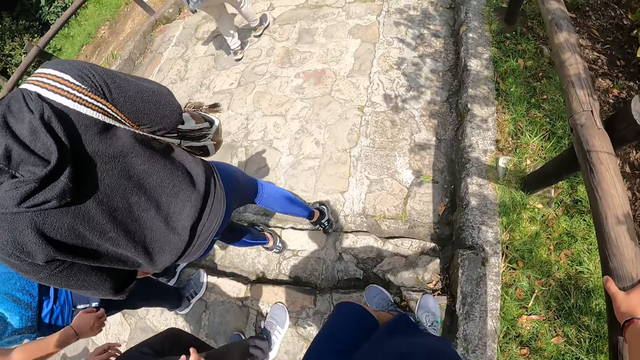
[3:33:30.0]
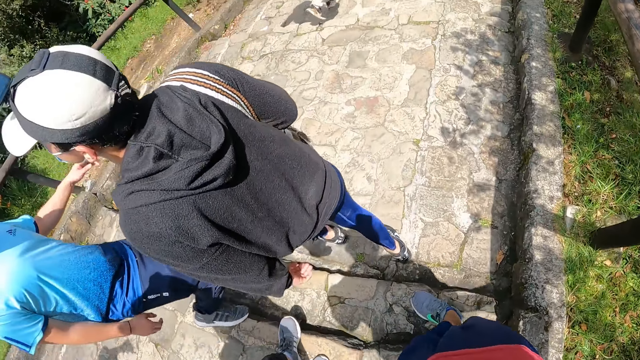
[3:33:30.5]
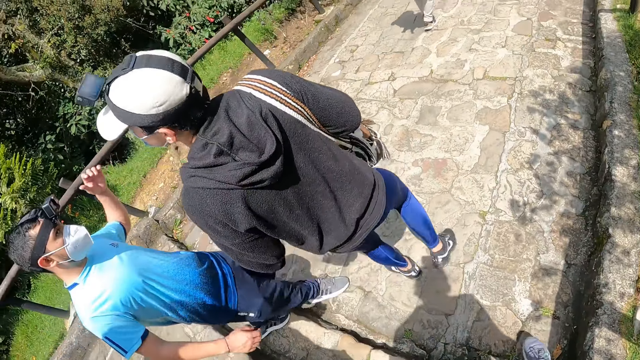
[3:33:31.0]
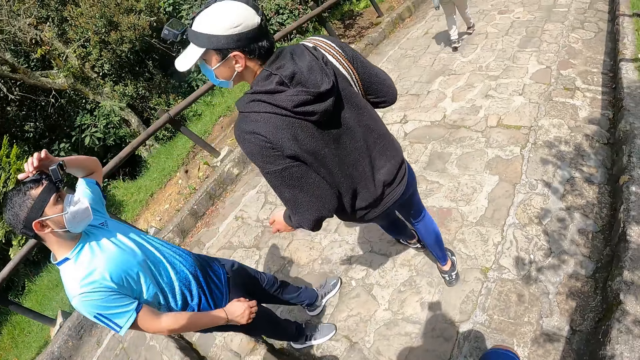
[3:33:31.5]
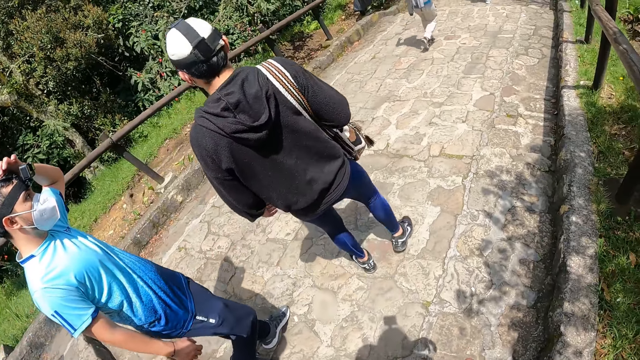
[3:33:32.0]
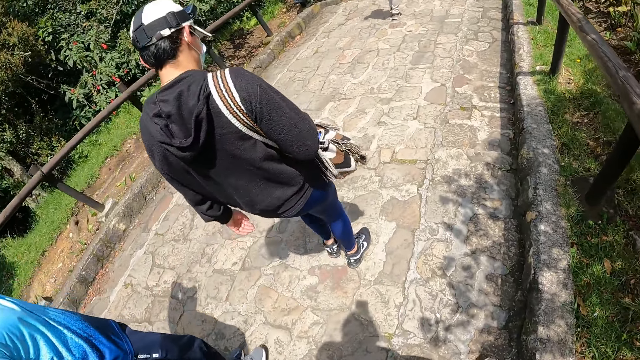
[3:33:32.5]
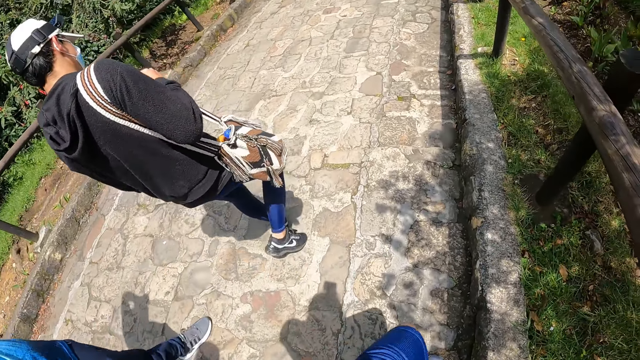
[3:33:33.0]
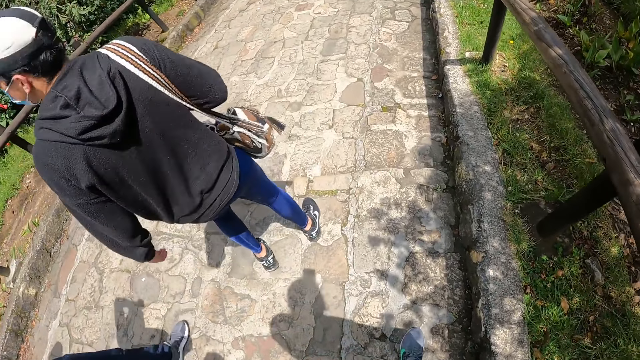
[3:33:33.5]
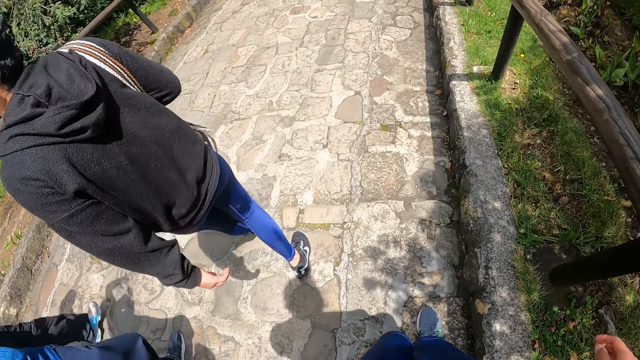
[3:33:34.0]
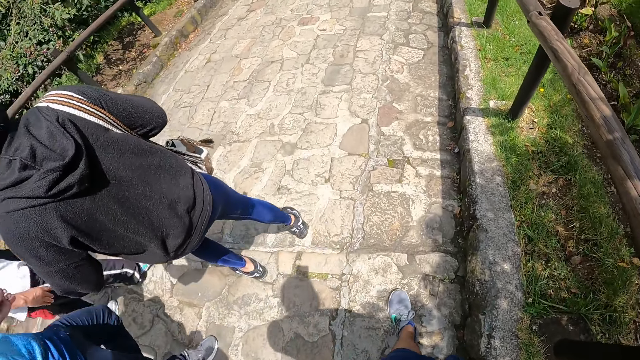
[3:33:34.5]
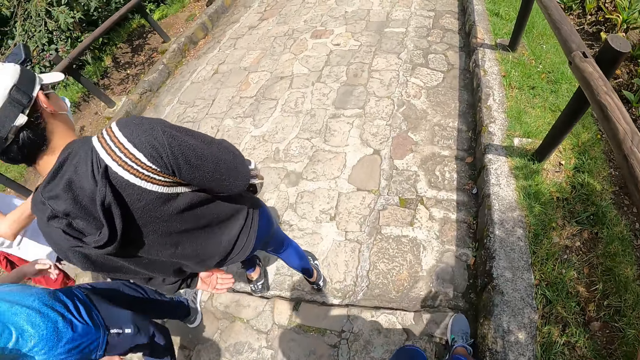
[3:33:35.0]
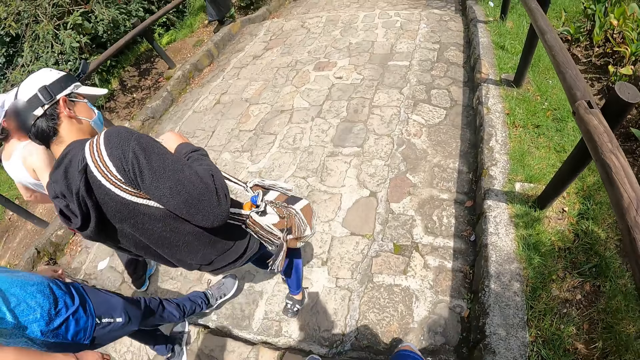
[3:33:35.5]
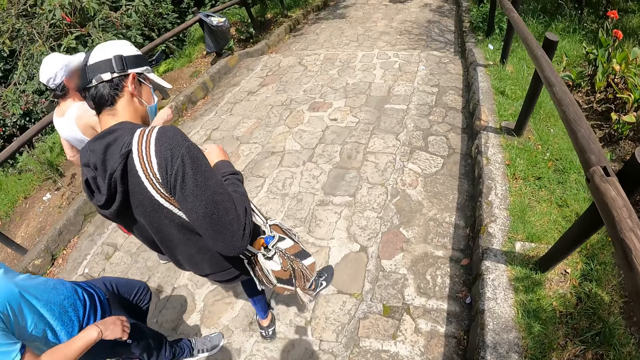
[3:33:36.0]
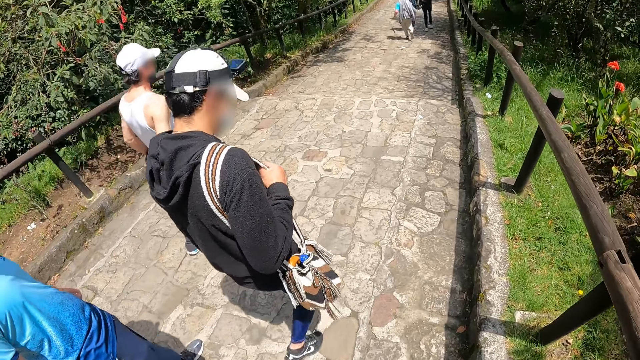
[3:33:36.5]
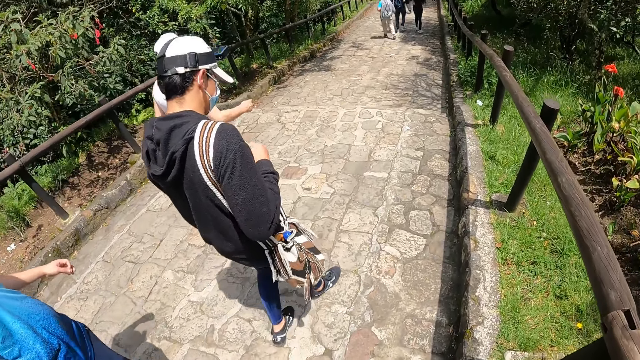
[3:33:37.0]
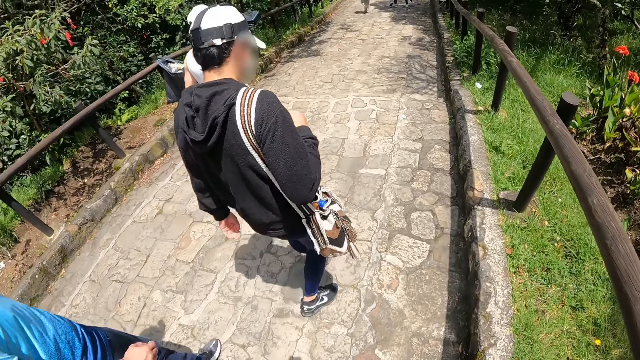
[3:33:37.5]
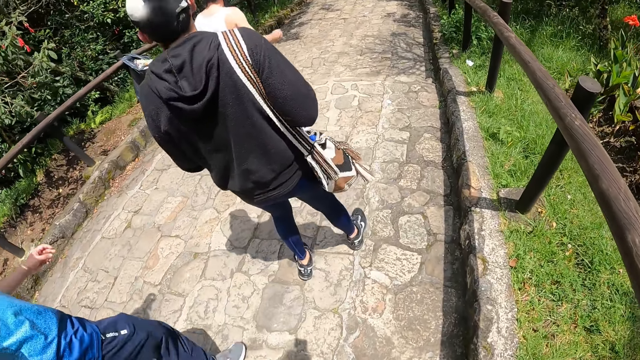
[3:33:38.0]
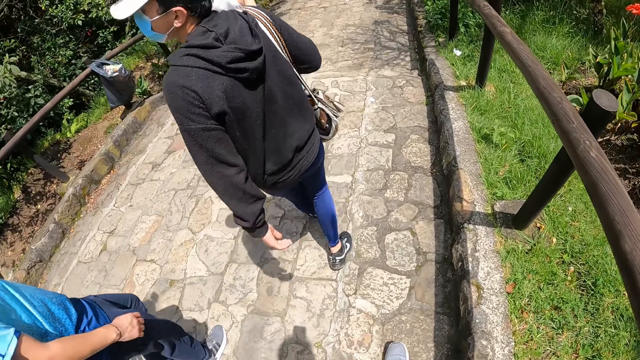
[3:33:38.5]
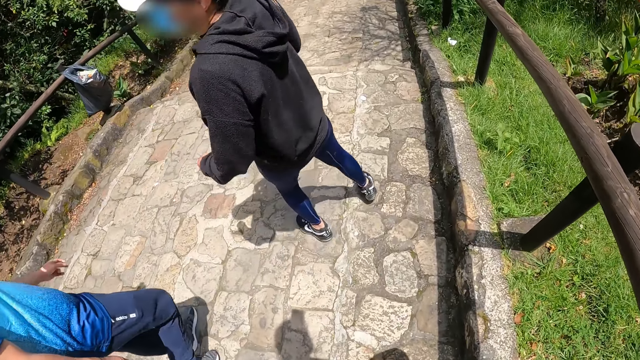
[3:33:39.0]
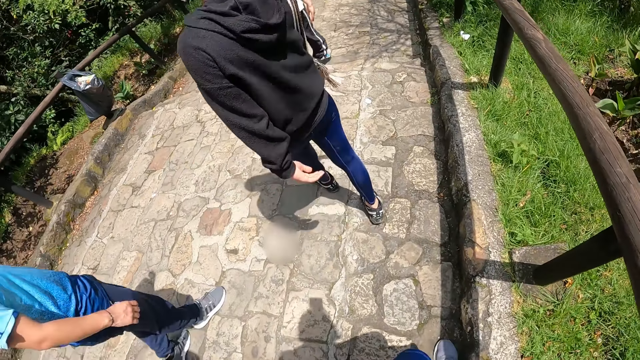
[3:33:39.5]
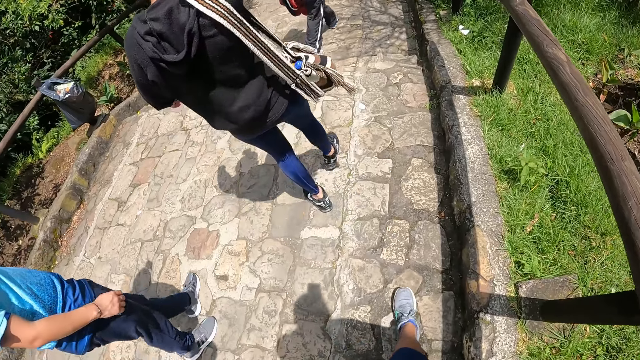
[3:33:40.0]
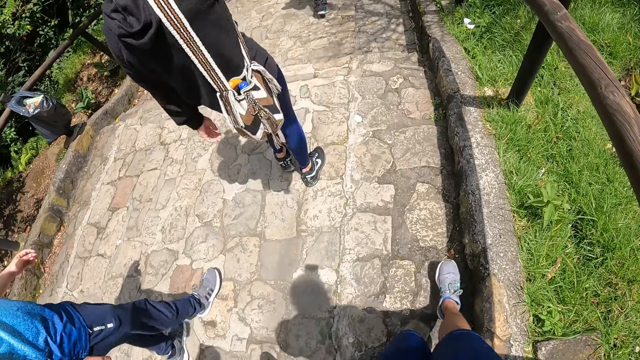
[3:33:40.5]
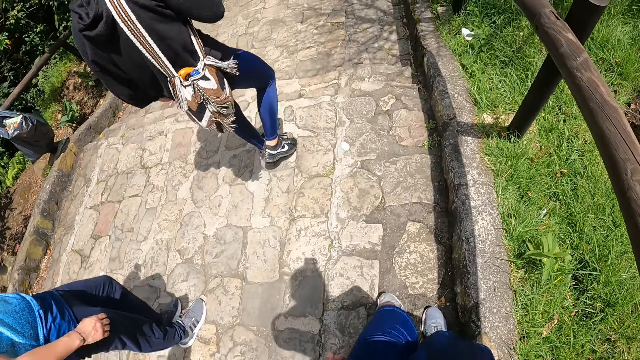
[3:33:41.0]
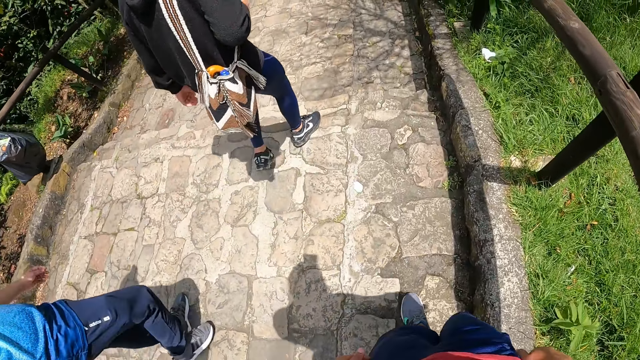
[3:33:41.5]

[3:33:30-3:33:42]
A man turns to another man. The other man scratches his head with his left hand.

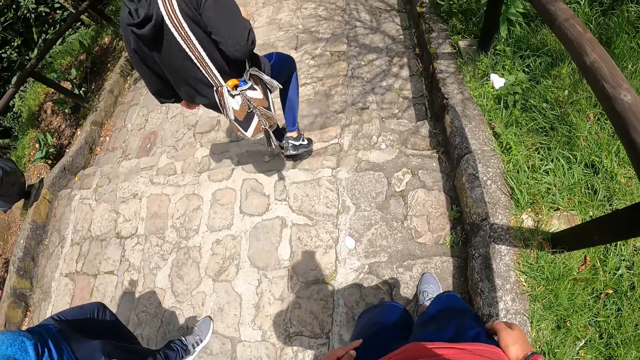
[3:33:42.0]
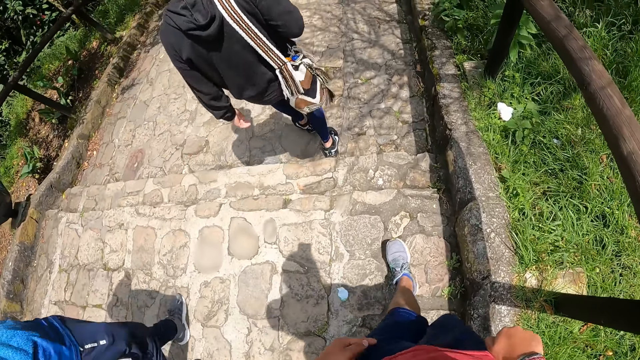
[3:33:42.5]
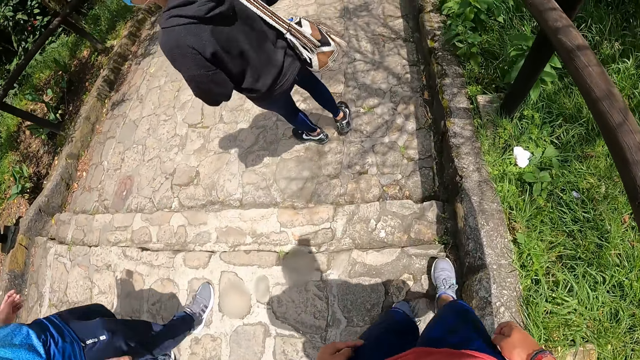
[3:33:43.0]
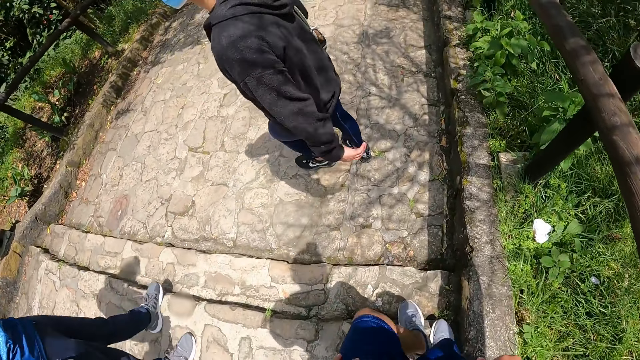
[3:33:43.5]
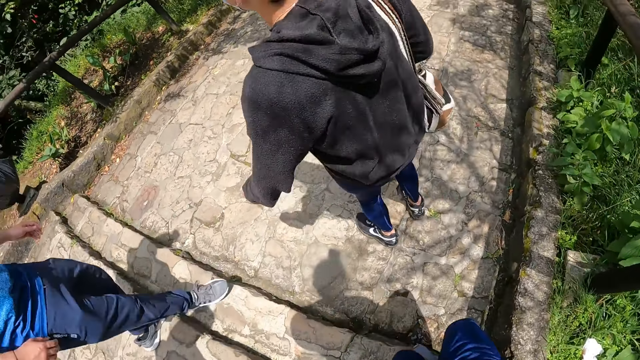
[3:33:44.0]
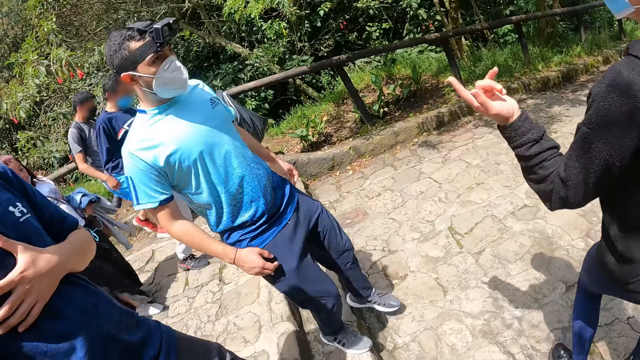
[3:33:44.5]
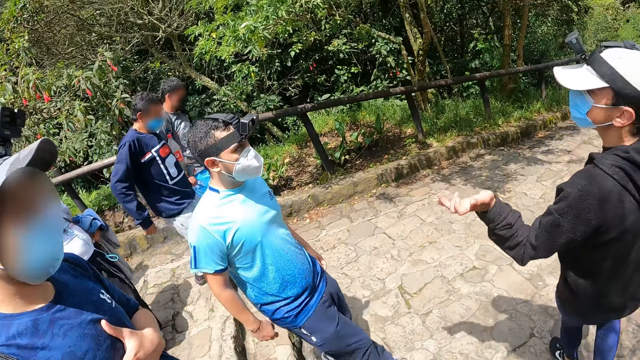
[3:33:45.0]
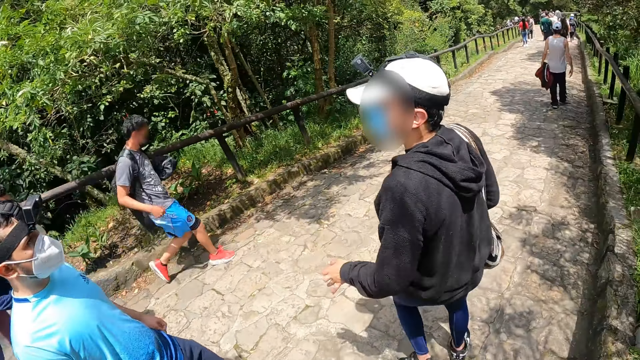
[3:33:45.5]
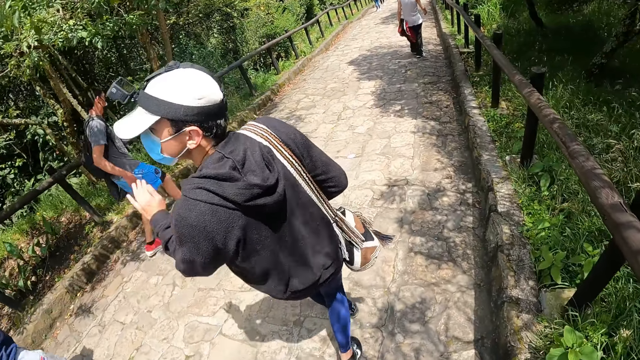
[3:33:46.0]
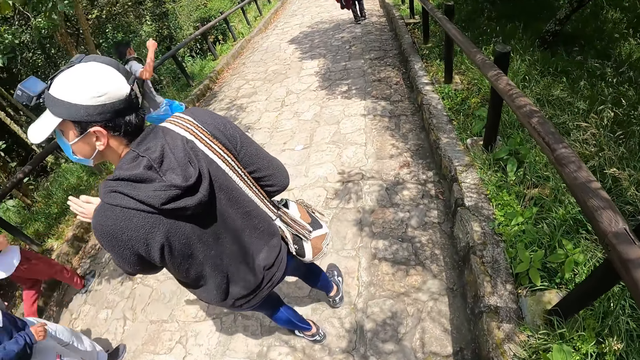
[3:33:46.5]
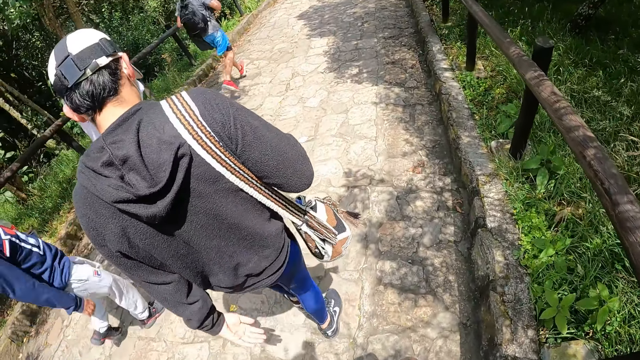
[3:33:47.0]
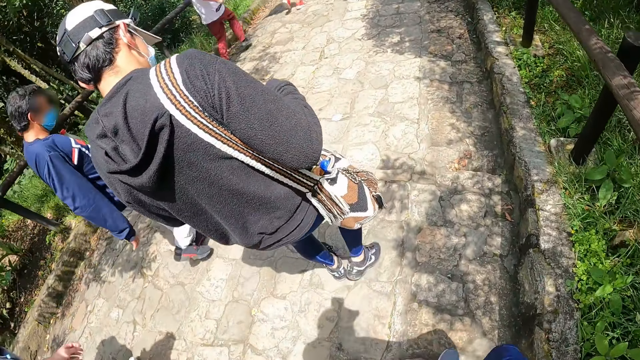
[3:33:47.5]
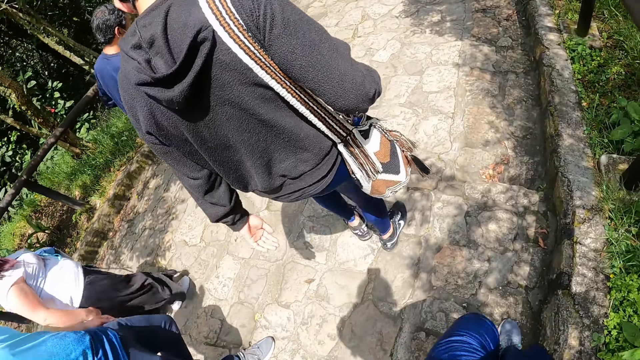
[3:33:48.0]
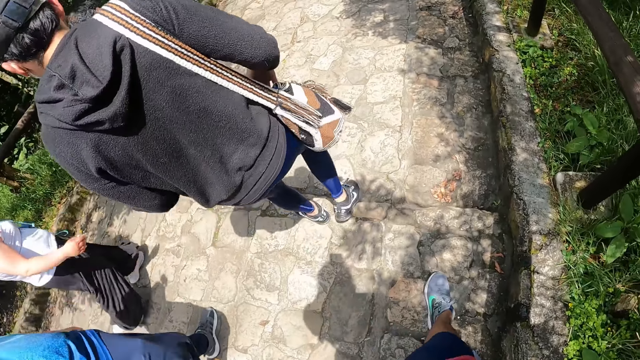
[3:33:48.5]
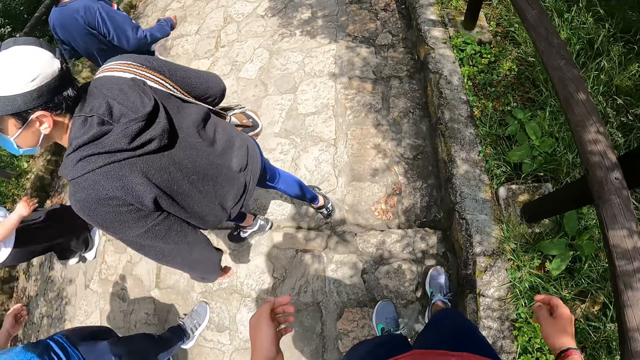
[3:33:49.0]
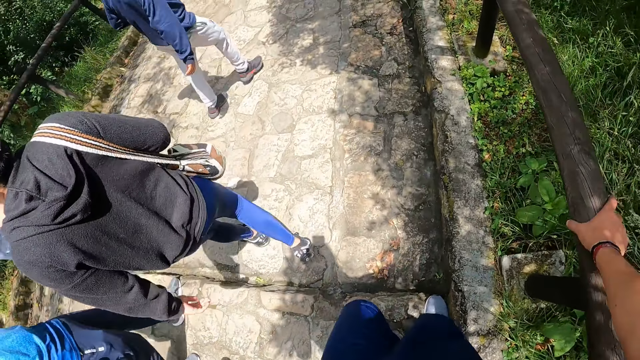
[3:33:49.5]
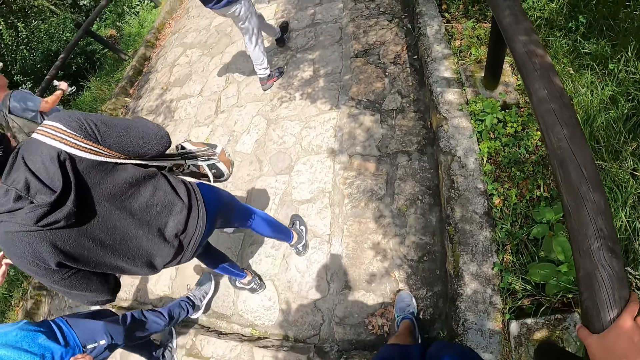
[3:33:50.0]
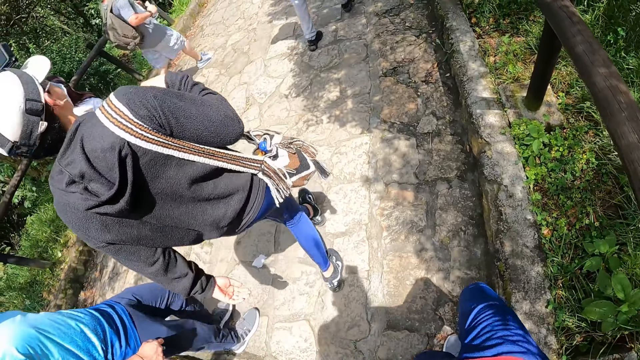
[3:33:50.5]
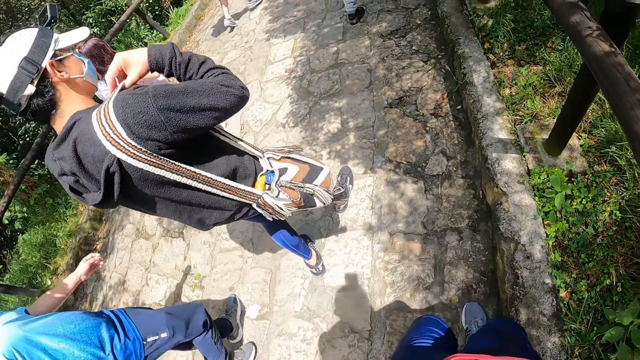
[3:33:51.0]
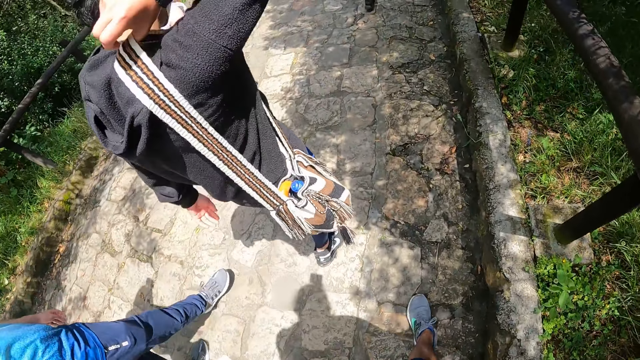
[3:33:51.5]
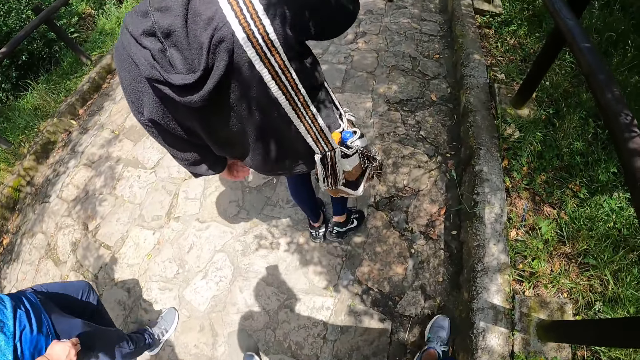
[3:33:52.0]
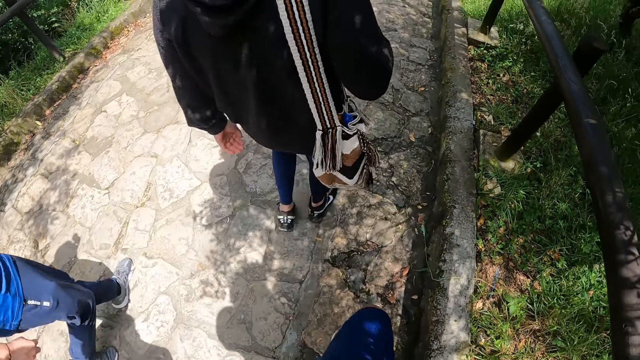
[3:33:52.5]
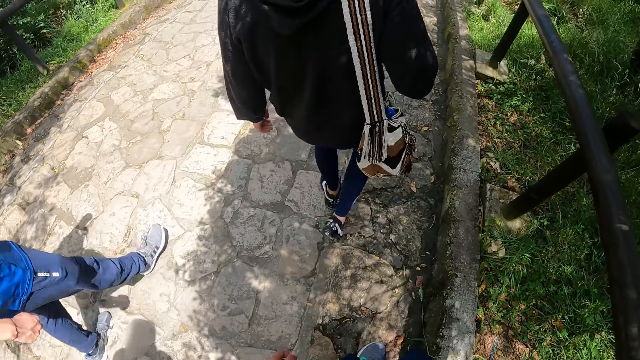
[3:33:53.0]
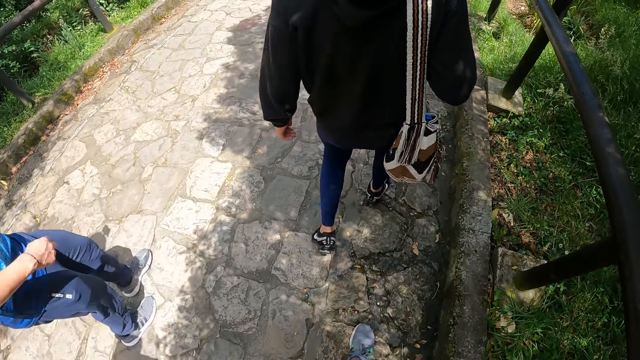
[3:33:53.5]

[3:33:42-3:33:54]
The camera wearer turns to the colleagues. A man turns a hand. The camera wearer looks at the man. They touch the wooden rail. The man adjusts the bag on his right shoulder with his right hand.
